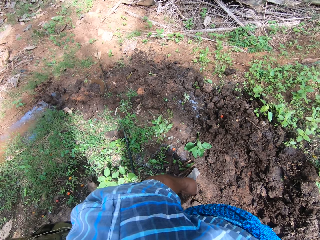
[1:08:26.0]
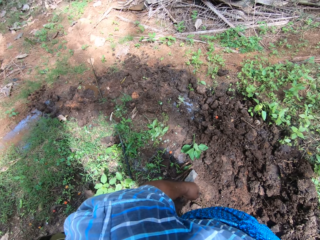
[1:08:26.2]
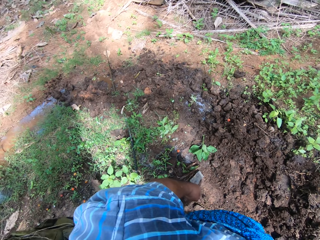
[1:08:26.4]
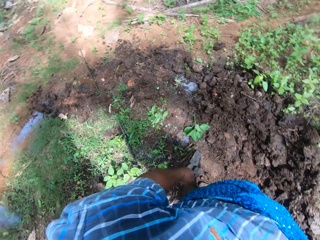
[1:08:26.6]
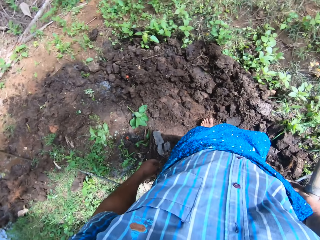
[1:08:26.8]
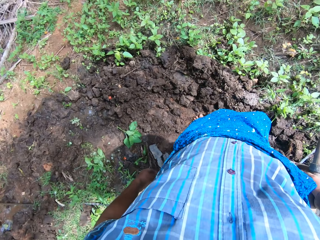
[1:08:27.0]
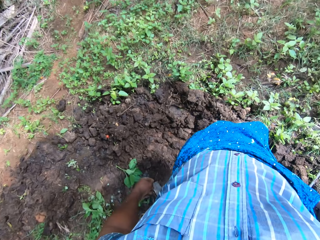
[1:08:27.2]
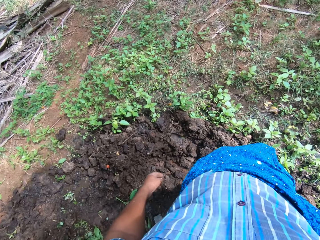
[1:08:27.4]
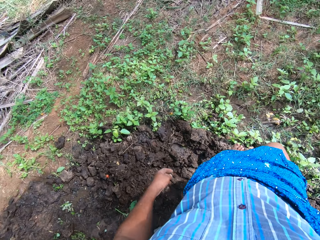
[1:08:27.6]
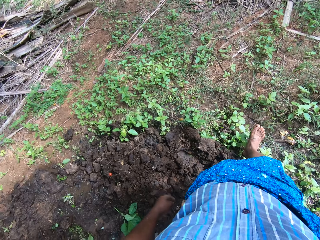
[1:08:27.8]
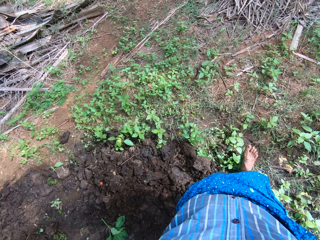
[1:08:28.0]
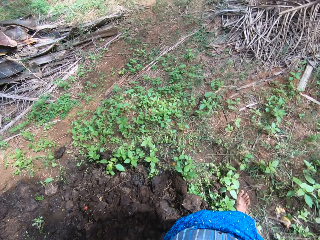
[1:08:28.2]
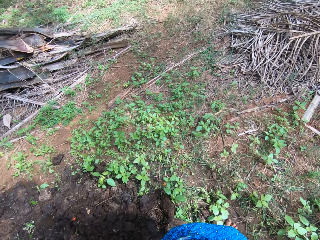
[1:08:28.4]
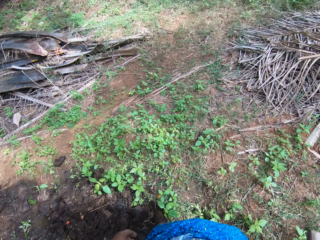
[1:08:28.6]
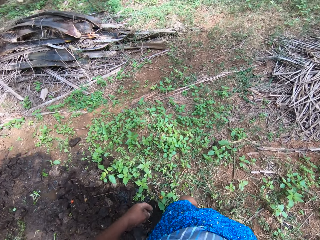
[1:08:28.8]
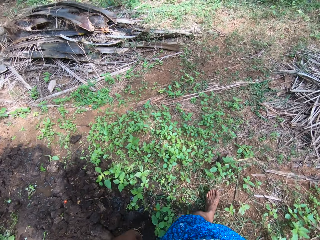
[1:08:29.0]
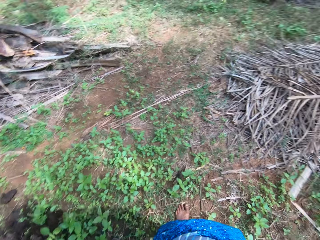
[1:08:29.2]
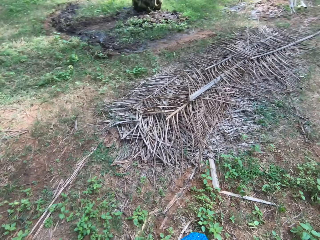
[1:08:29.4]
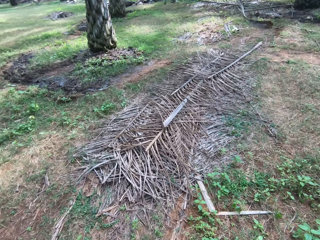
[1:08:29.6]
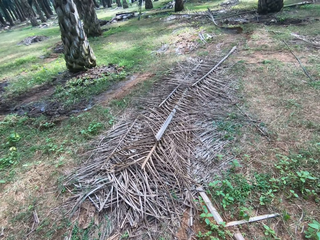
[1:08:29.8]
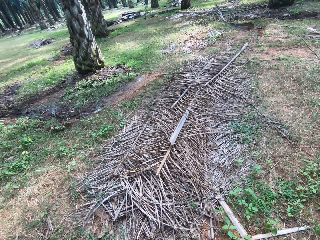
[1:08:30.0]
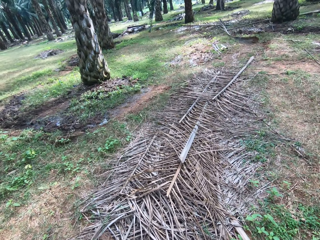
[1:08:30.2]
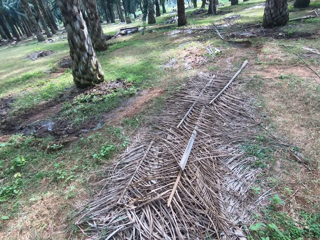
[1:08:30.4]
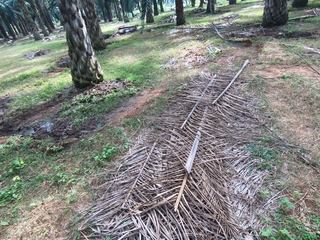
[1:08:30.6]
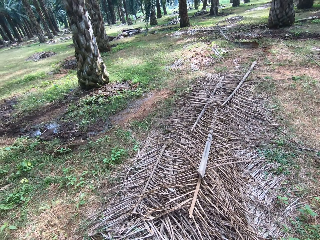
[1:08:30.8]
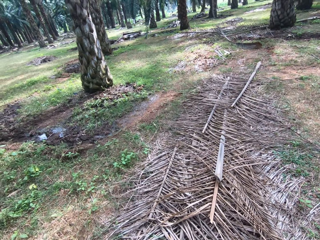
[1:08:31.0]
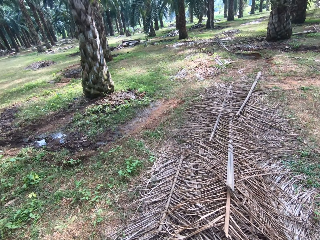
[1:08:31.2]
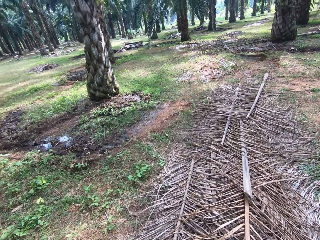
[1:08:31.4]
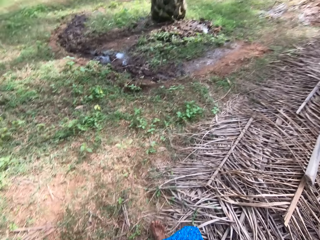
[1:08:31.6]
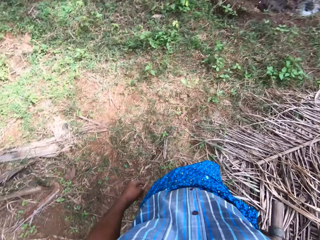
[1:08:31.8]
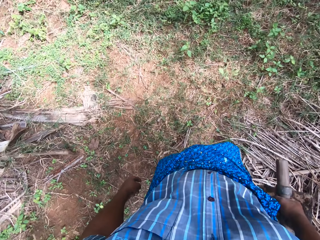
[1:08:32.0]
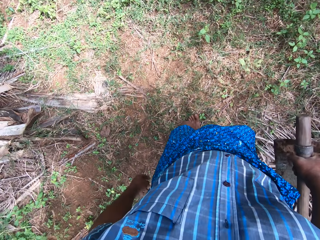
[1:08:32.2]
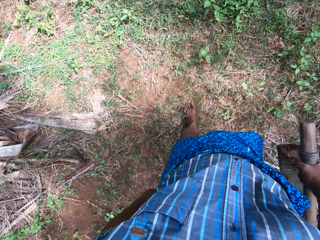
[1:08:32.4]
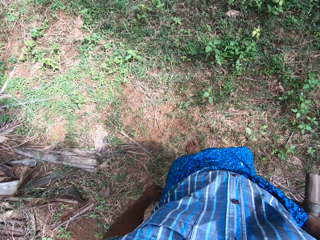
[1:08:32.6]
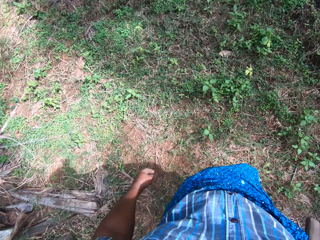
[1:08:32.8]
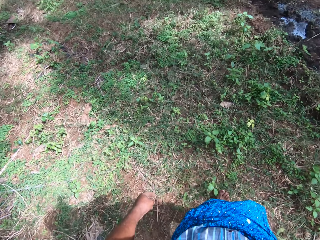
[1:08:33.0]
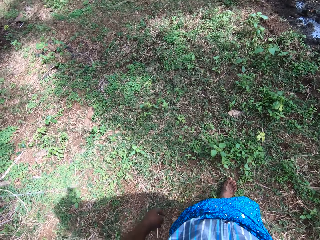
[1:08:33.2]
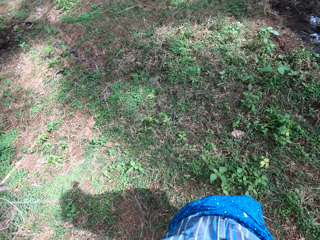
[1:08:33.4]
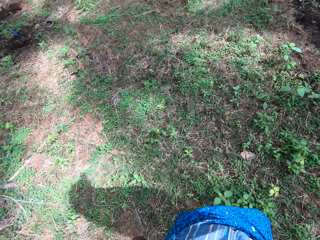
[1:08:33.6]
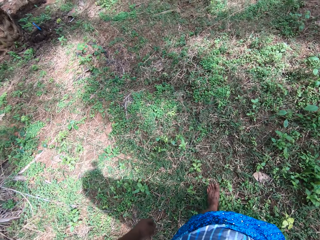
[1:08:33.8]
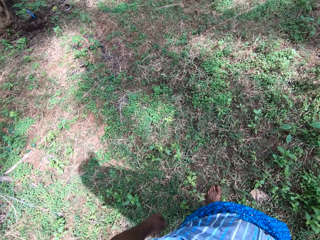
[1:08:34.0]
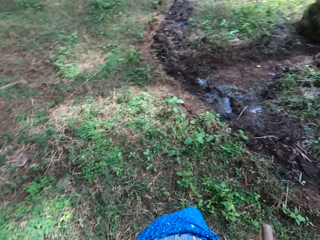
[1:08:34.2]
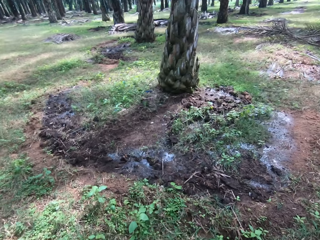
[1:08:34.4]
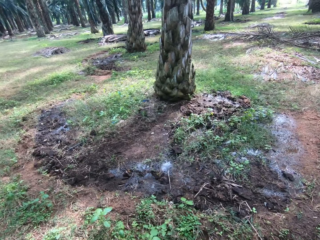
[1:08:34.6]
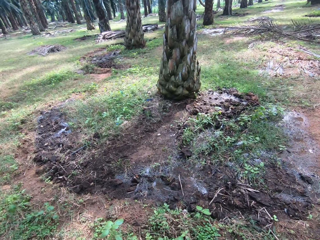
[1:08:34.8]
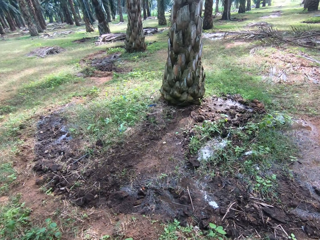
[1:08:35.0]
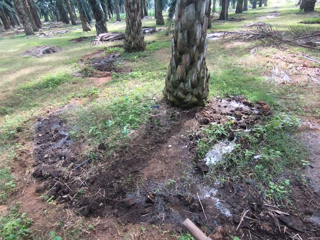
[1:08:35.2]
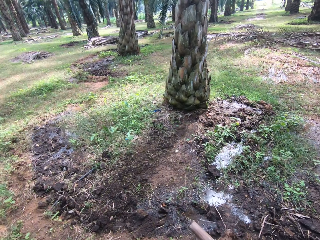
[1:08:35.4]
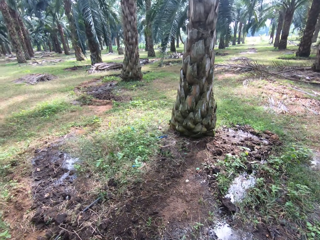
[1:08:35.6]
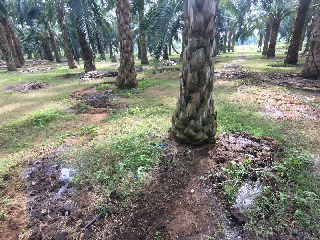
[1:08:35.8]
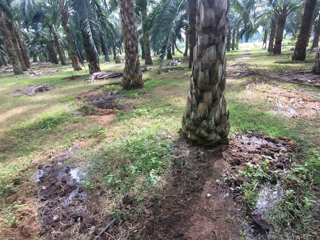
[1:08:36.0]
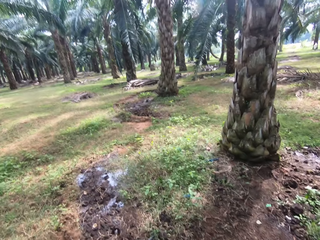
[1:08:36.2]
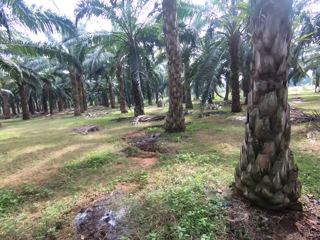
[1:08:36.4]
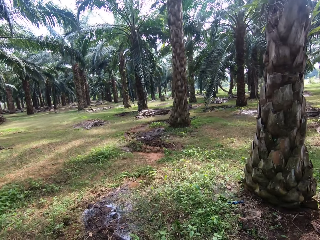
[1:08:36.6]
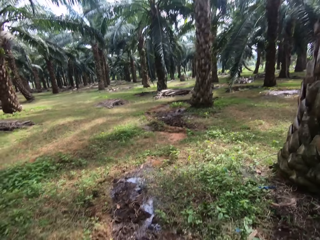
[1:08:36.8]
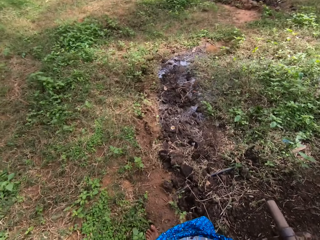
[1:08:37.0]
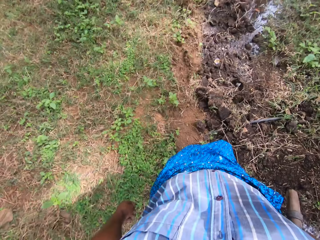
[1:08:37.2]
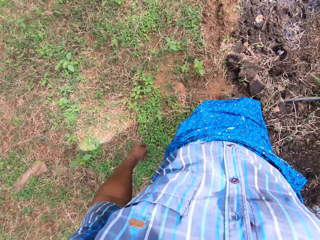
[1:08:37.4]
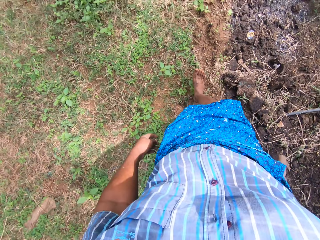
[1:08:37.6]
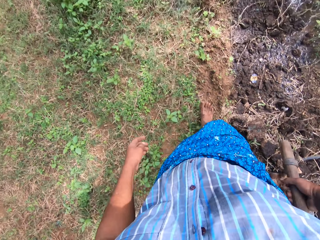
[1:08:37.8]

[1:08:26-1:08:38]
The camera wearer walks around the farm.

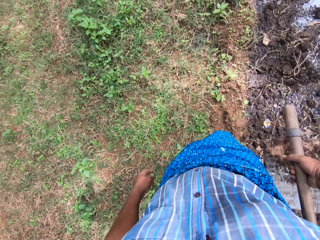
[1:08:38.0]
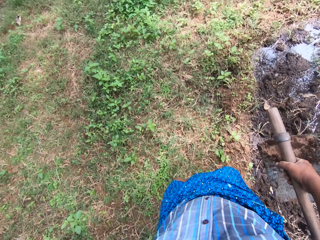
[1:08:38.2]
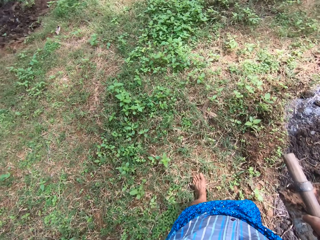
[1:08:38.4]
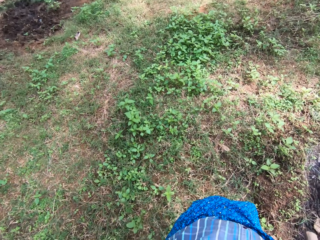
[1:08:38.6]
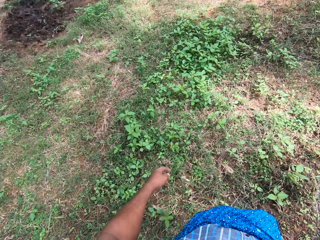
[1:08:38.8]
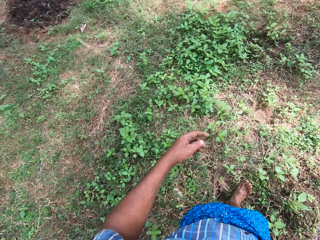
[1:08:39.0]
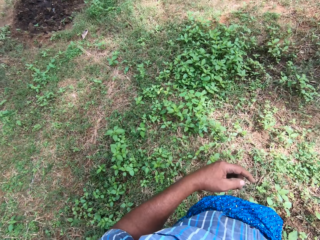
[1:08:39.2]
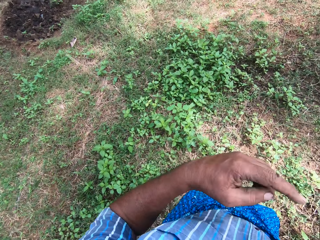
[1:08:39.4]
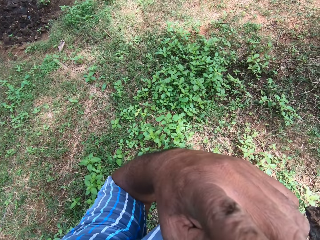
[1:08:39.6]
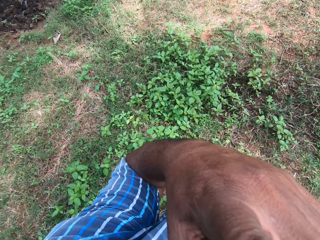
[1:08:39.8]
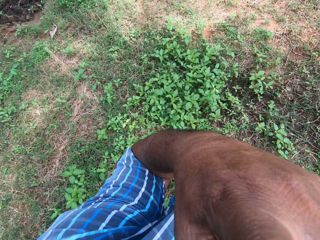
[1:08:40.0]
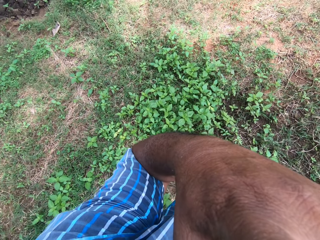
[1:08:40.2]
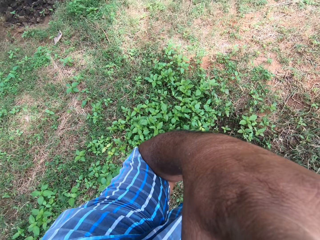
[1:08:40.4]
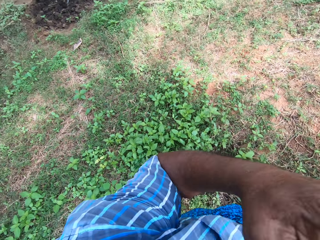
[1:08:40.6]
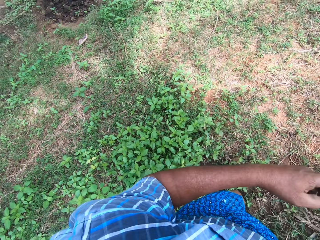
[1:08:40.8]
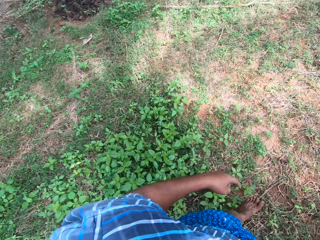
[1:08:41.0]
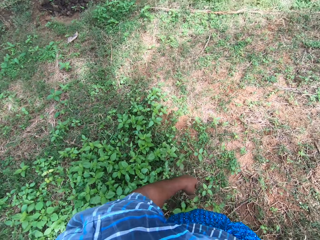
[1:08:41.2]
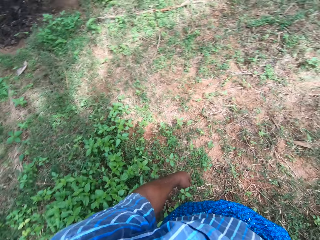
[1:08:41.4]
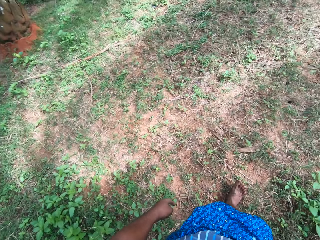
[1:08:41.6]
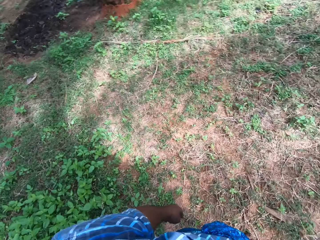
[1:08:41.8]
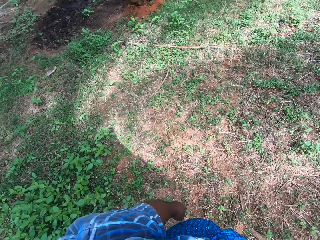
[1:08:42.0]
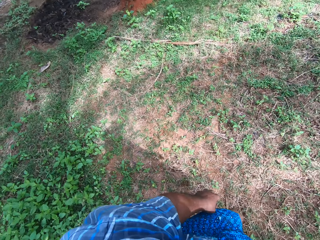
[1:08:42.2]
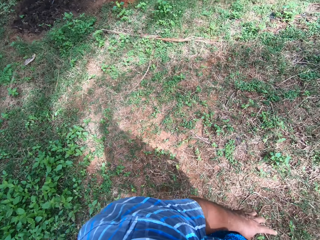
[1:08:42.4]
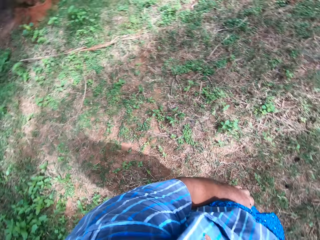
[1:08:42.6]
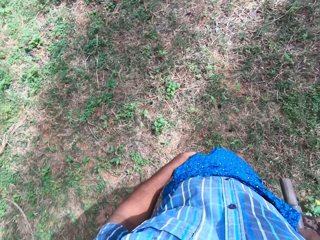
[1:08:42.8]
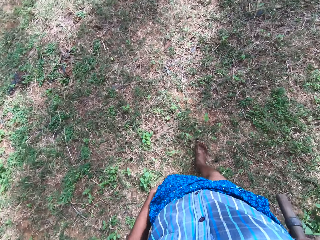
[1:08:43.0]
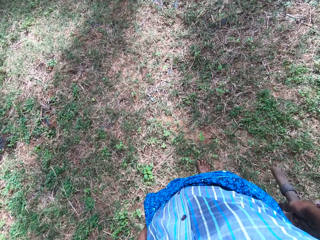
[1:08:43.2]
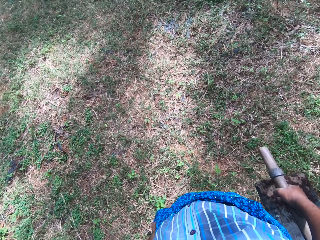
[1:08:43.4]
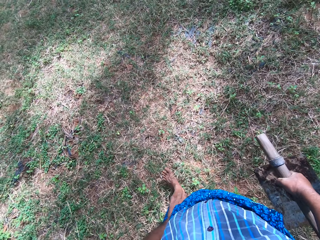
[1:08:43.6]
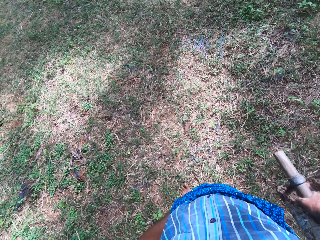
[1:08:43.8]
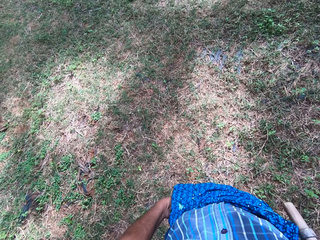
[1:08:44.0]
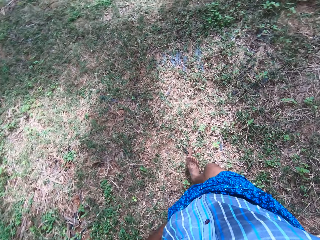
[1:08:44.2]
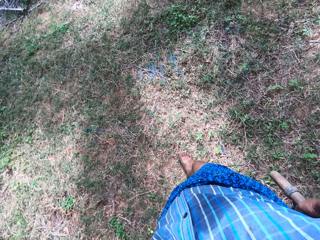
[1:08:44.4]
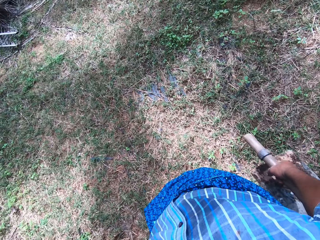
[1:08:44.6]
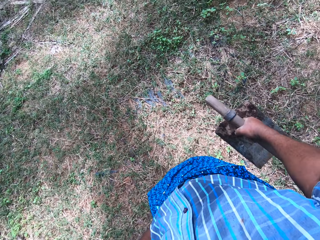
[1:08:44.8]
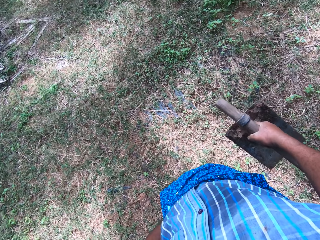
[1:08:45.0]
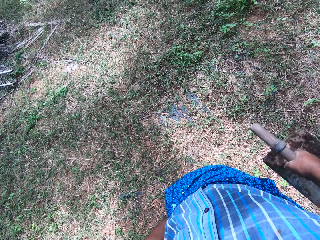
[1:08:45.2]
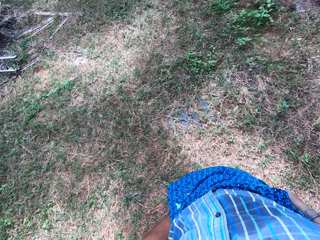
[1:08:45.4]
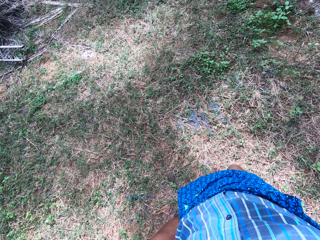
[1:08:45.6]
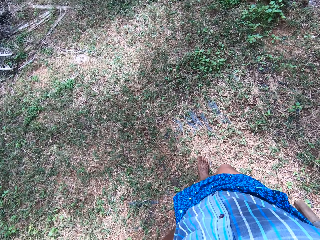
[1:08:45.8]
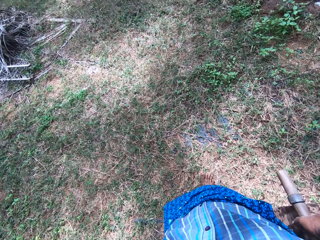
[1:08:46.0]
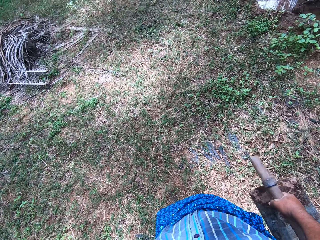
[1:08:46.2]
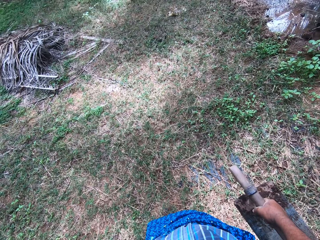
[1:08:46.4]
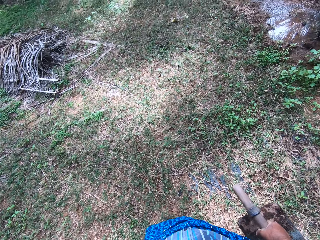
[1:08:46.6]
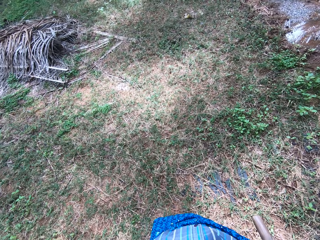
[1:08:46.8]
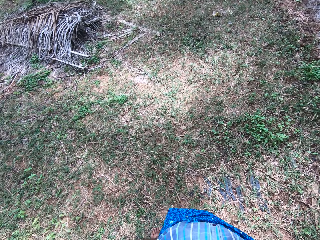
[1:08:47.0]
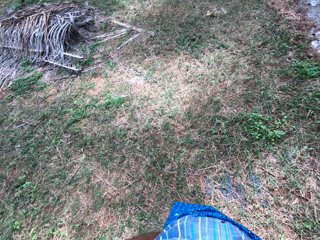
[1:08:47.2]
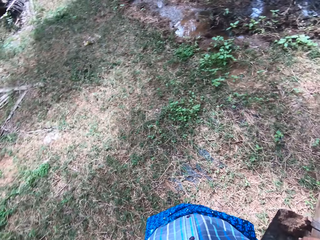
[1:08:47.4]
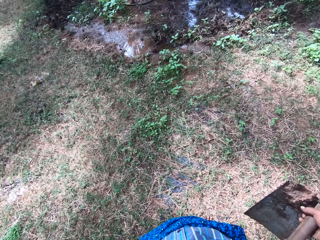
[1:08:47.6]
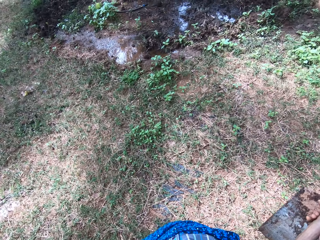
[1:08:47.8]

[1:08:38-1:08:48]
The camera wearer touches his face with his left hand. He walks around the farm.
